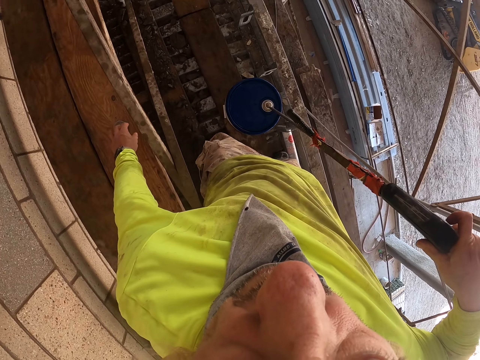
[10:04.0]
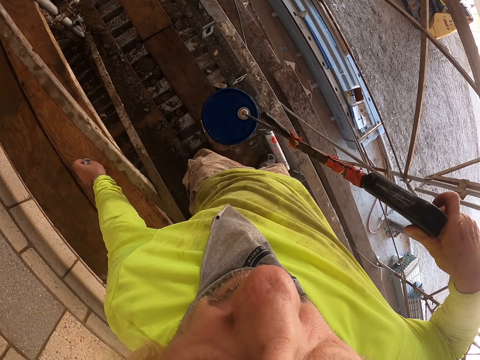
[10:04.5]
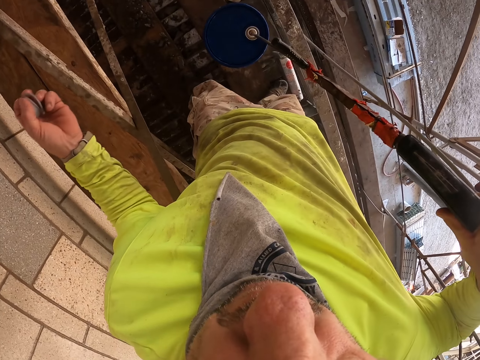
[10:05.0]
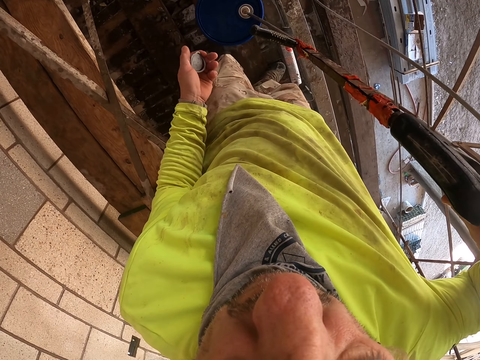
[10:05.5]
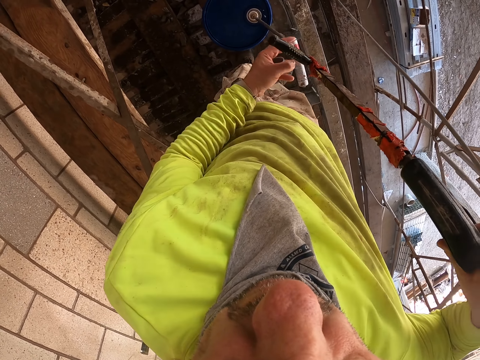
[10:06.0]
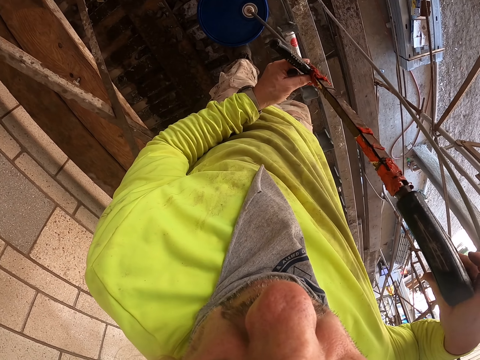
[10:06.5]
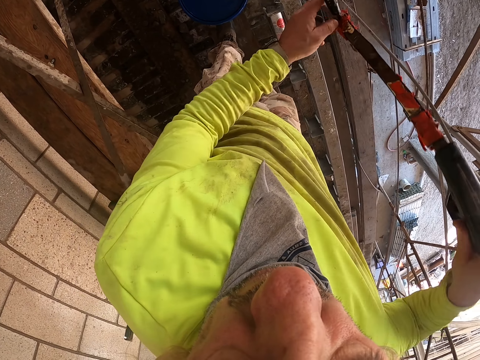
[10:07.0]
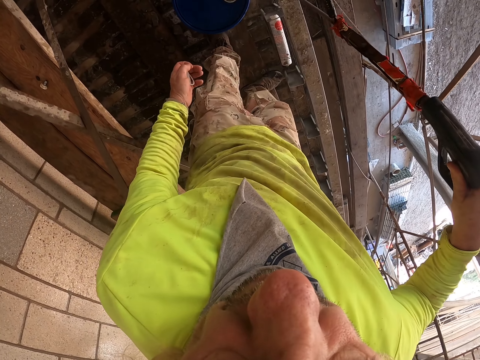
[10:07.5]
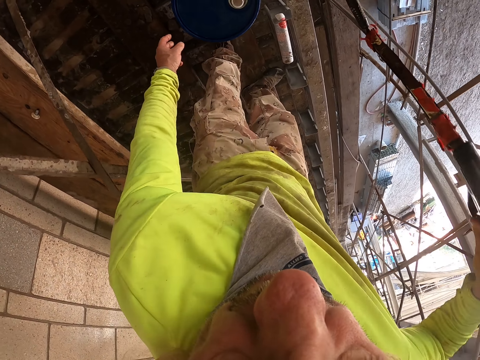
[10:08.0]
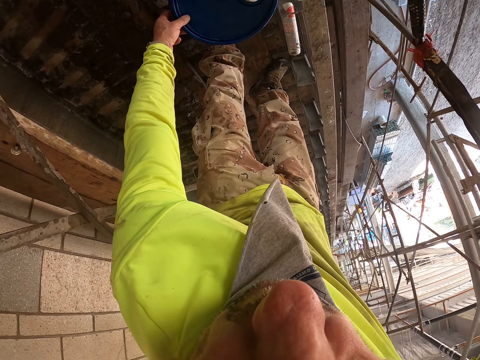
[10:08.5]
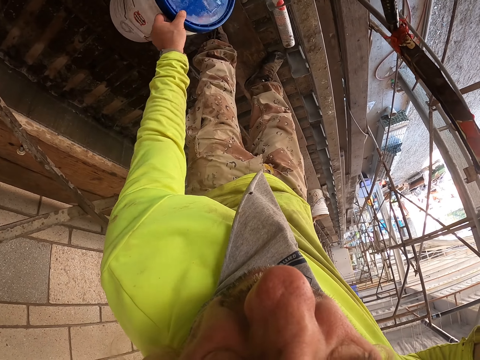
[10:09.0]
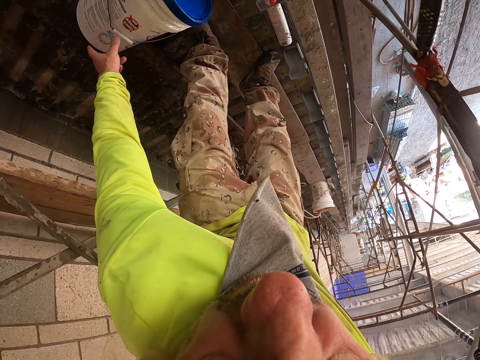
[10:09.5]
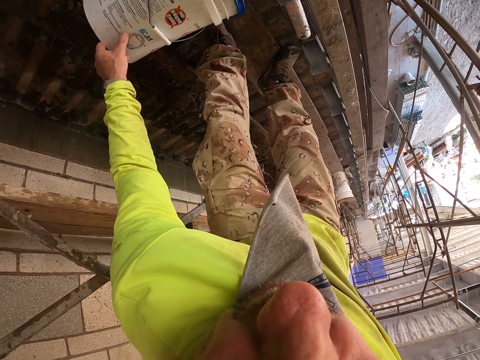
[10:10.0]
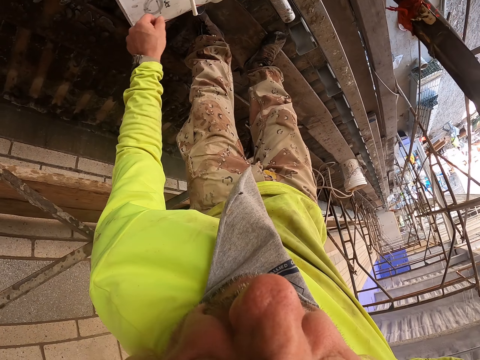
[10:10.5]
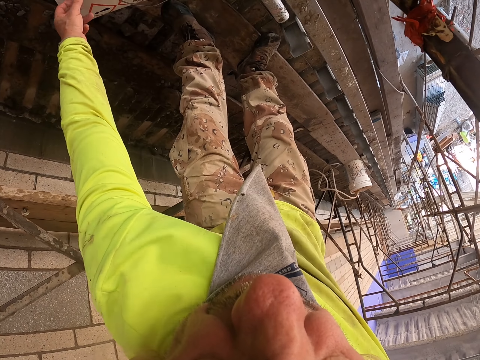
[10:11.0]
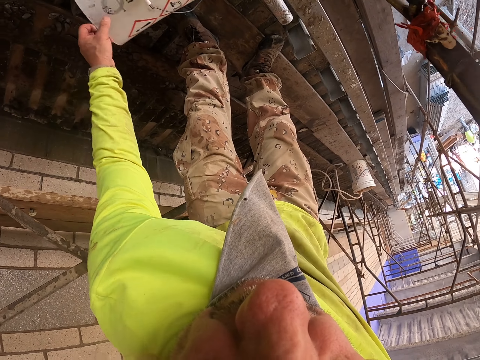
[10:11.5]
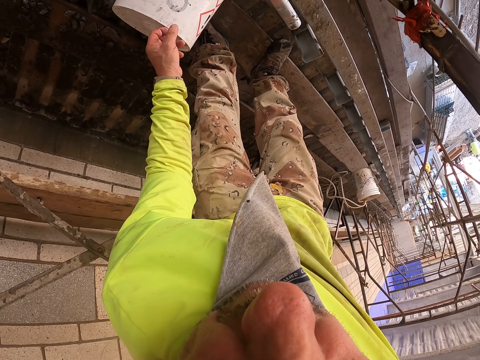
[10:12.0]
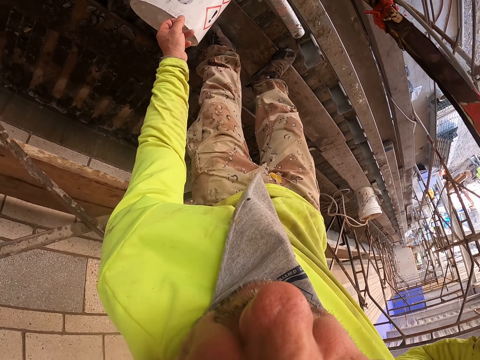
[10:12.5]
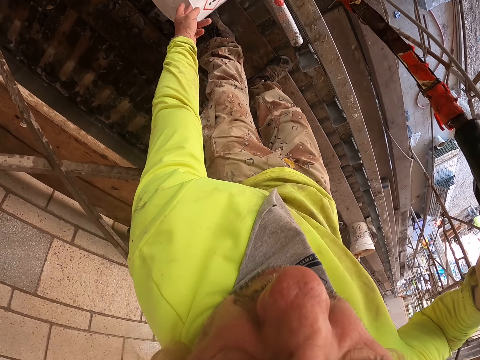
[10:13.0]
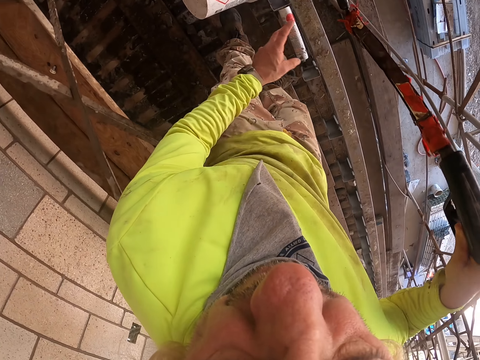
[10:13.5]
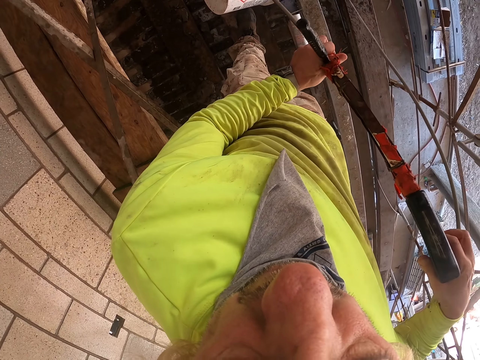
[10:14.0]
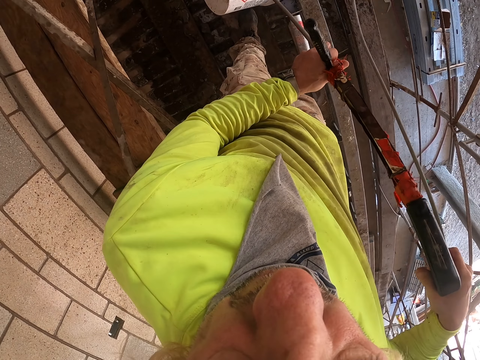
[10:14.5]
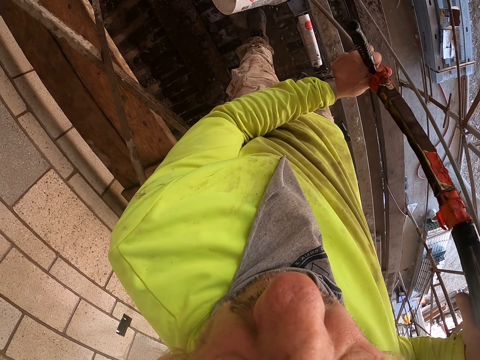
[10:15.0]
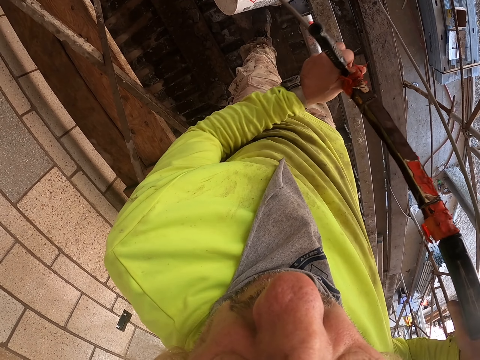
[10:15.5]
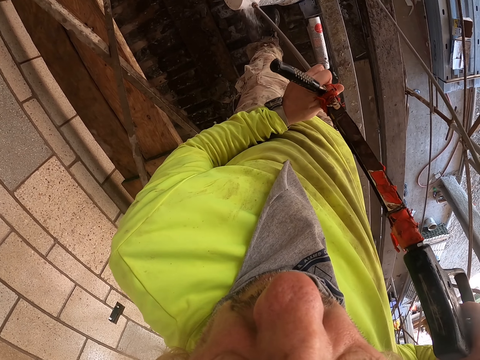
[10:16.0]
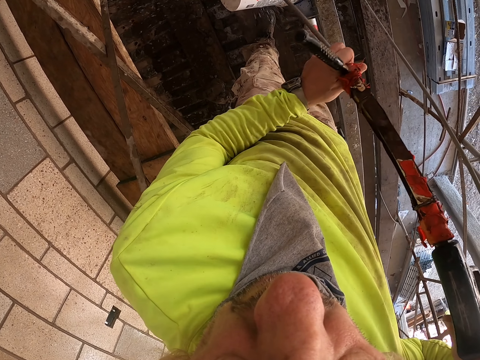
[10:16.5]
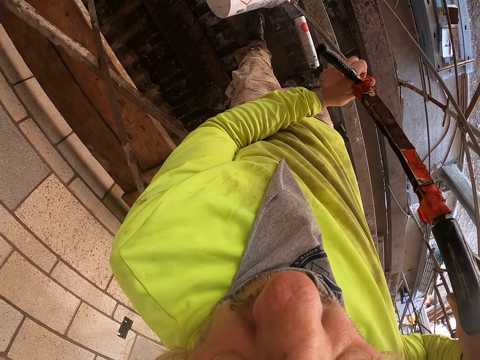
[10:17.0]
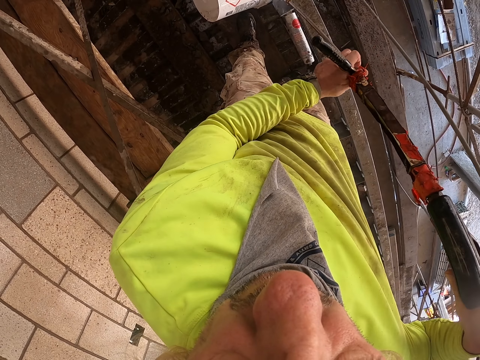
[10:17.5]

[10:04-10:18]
The camera wearer picks up the lid with the left hand. He removes the airless paint spray from the bucket. He turns the bucket with his left hand. He holds the airless paint spray with both hands. He sprays the bucket.

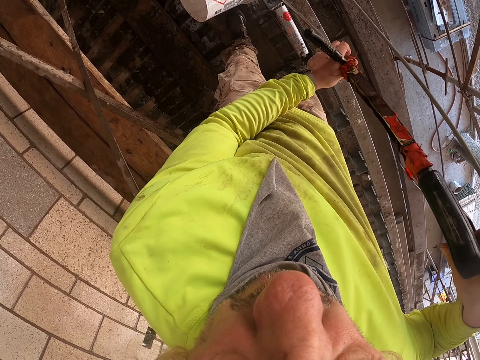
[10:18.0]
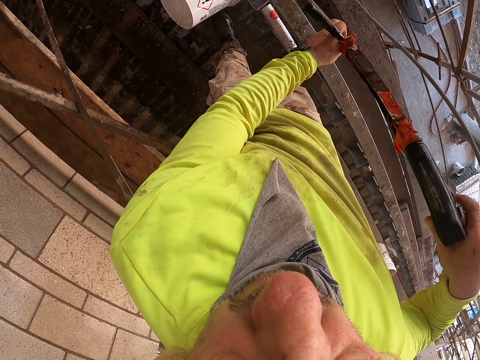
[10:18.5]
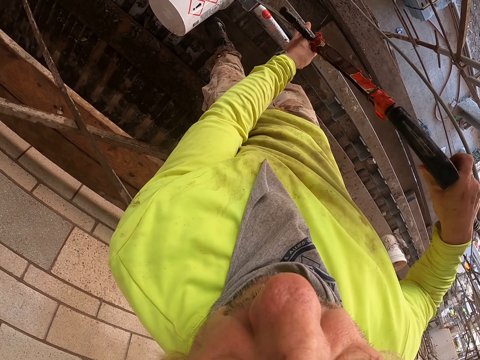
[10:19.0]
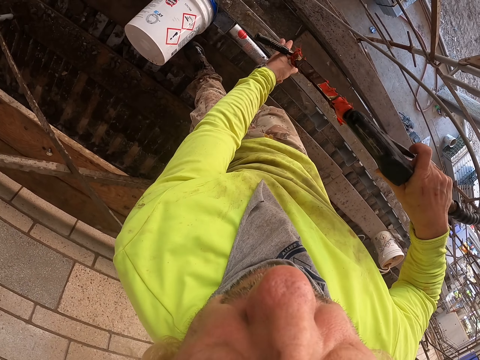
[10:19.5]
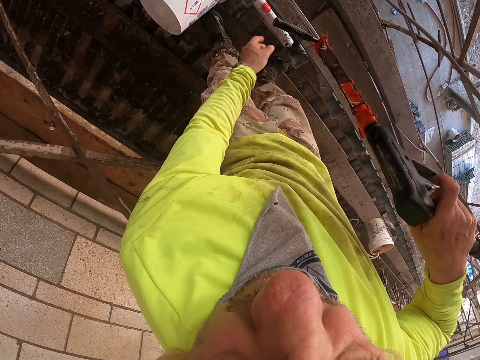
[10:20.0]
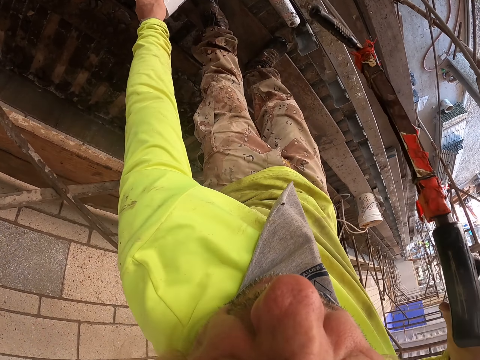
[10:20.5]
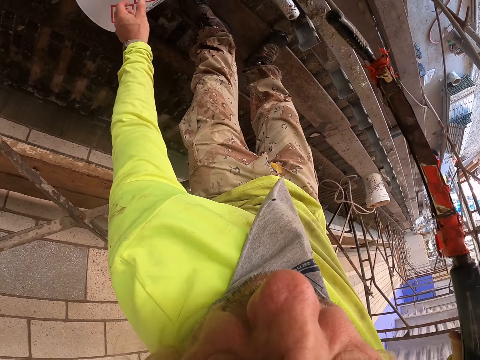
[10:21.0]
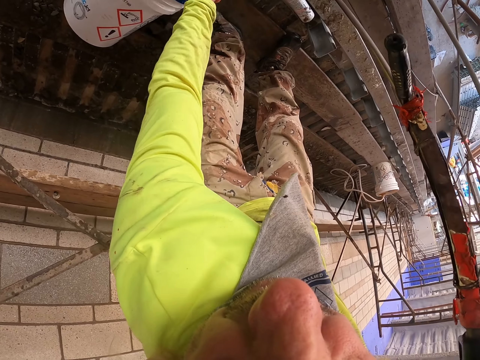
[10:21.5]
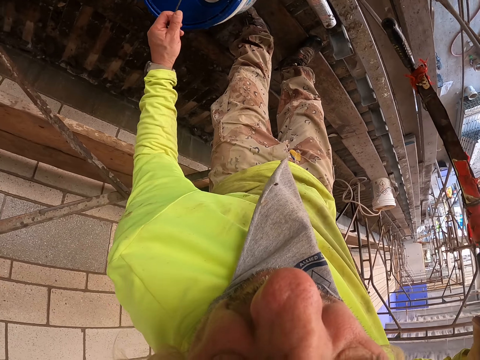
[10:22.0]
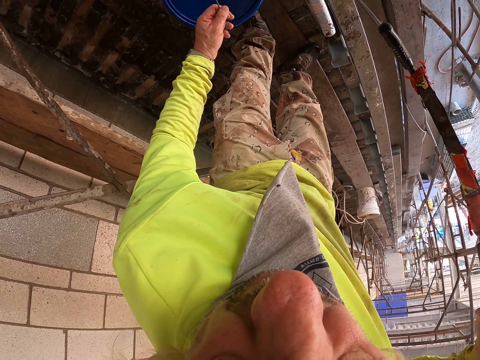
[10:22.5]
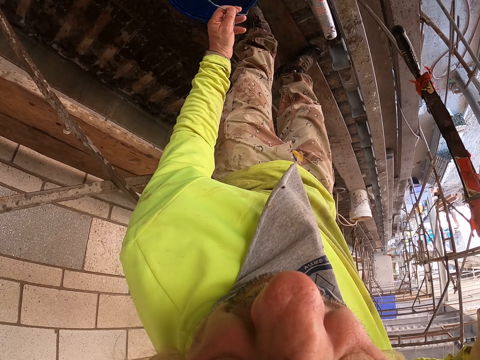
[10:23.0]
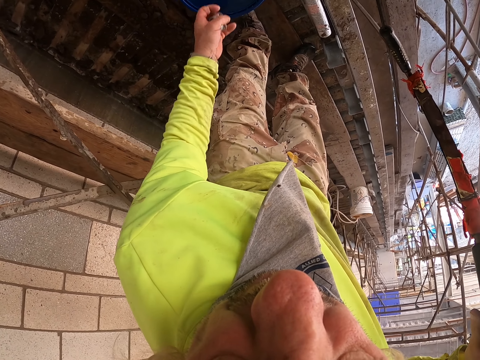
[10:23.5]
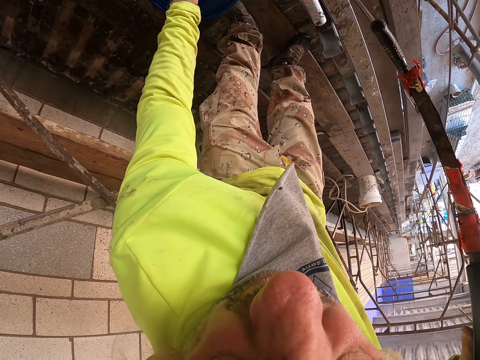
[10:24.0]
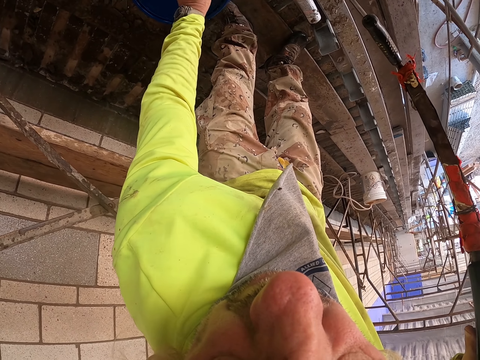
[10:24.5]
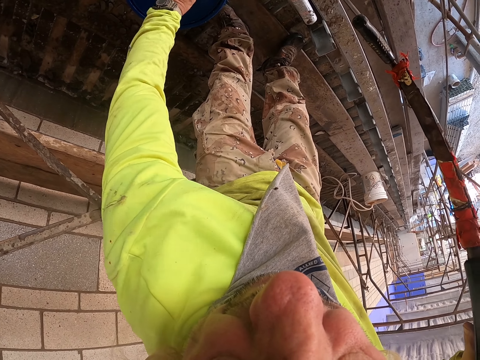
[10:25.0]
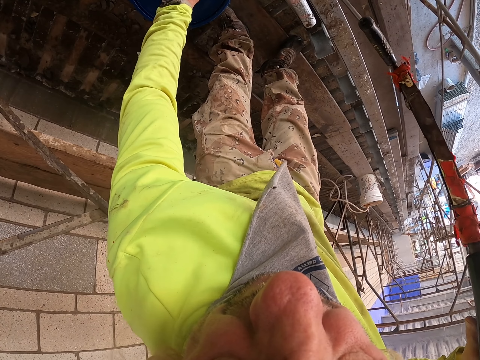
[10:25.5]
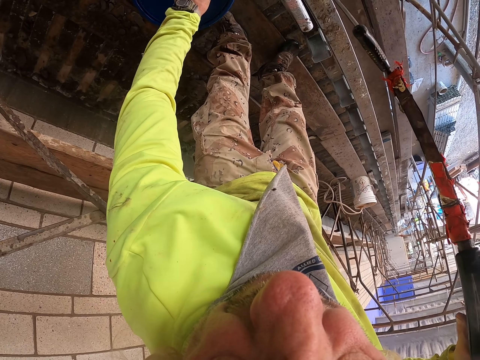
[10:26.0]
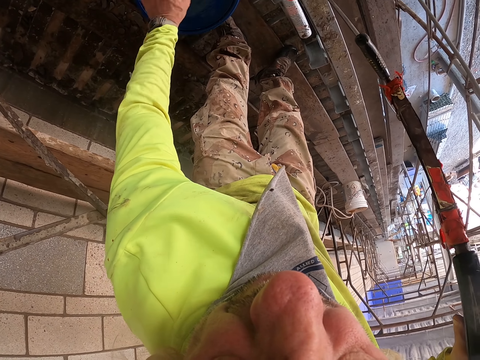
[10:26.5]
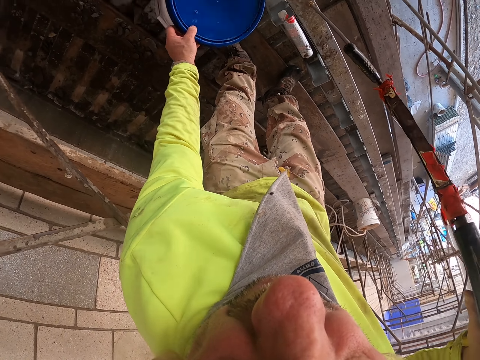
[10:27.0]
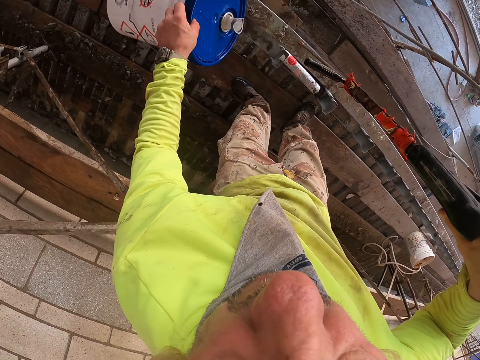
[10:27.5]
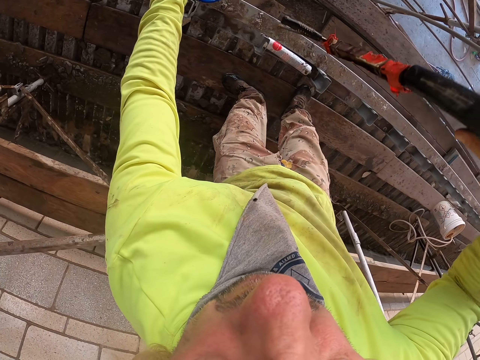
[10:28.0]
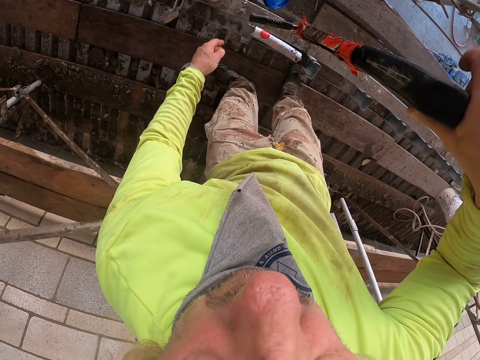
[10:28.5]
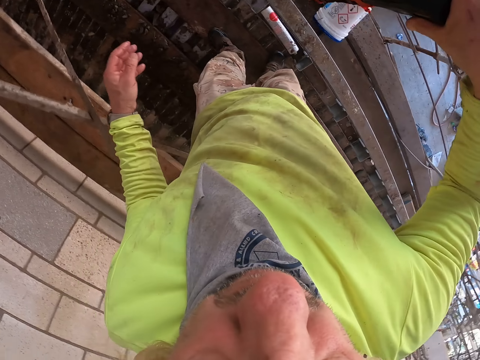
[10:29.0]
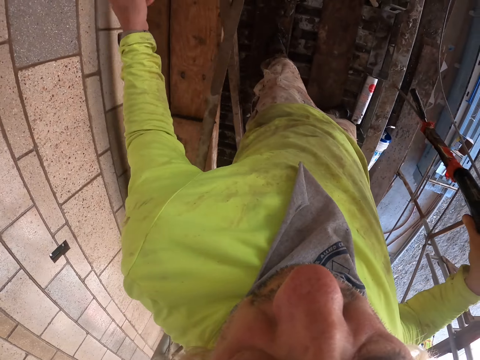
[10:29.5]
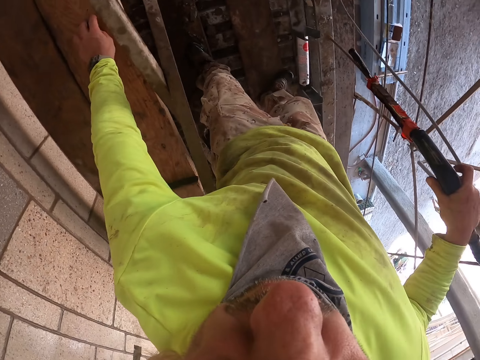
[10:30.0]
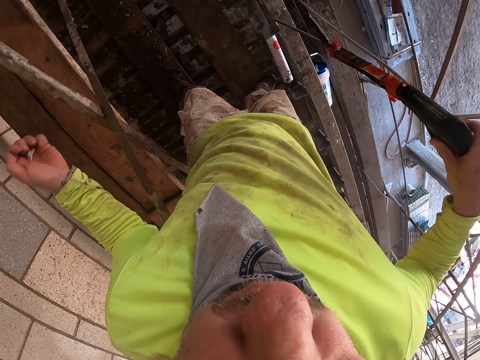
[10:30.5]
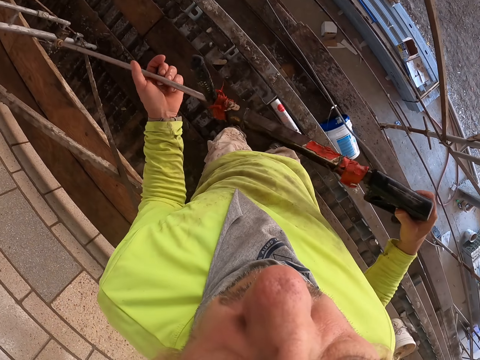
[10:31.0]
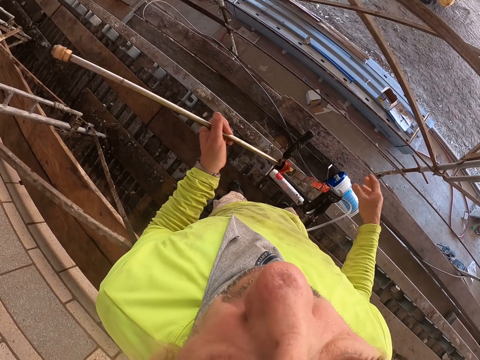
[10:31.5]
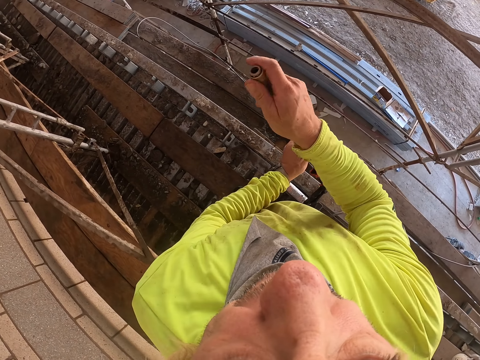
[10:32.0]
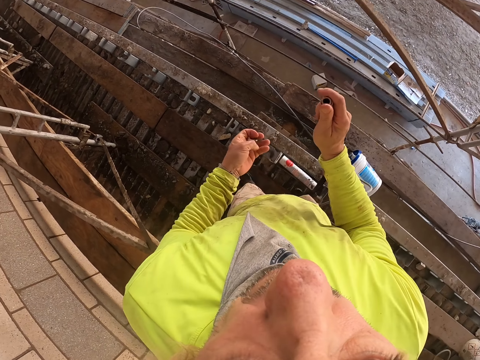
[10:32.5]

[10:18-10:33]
The camera wearer removes the left hand from the airless paint spray. He touches the bucket. He turns up the bucket with his left hand. He closes the bucket lid. He carries the bucket. He throws the bucket down. He picks up the airless paint spray nozzle with the left hand. He holds the airless paint spray with both hands.
